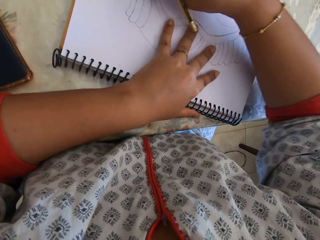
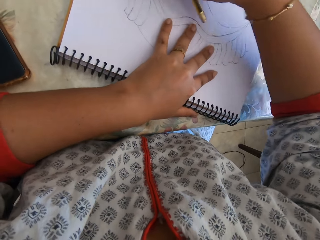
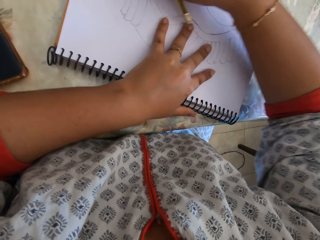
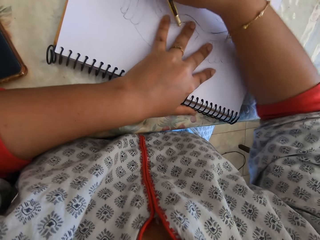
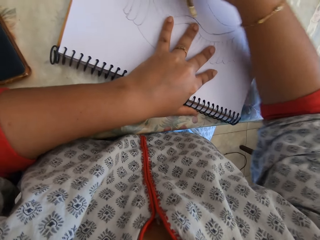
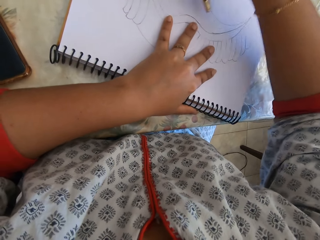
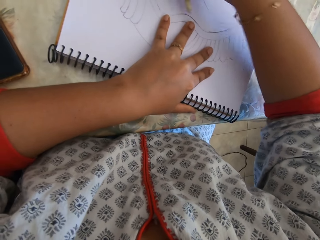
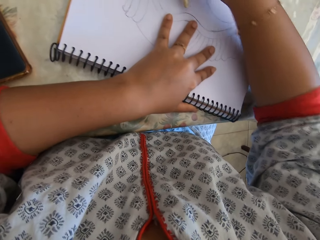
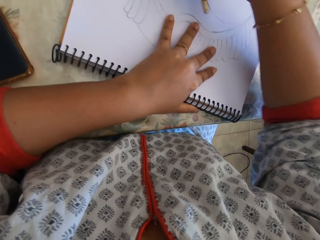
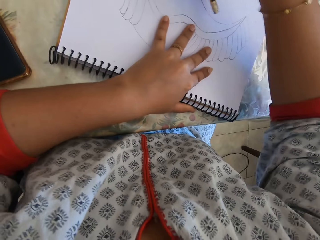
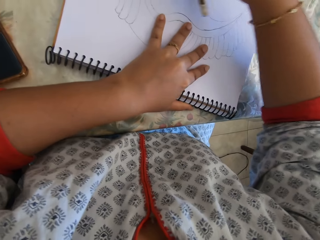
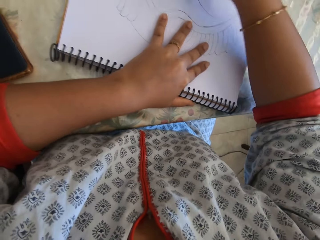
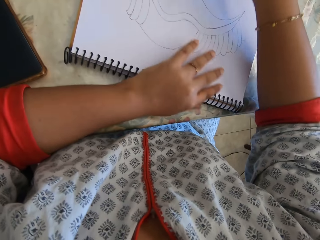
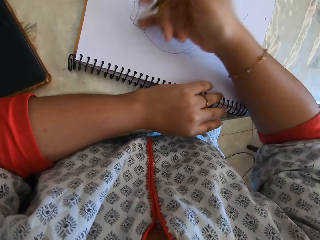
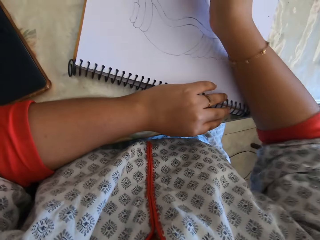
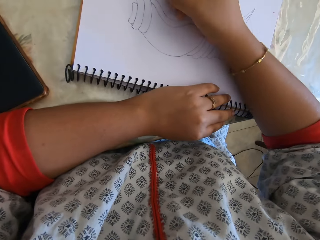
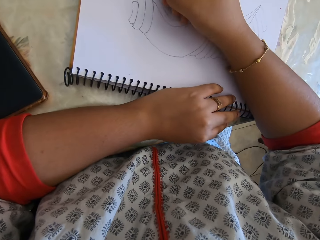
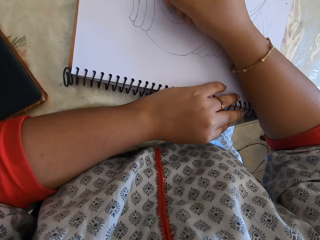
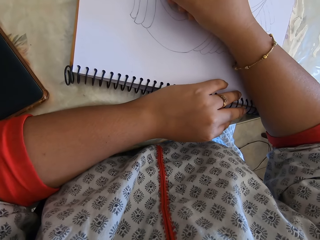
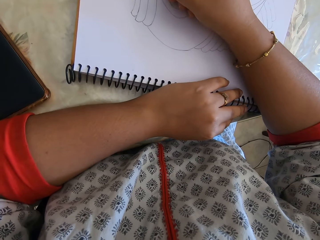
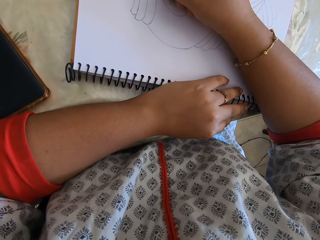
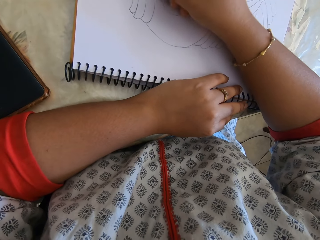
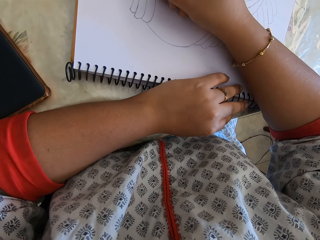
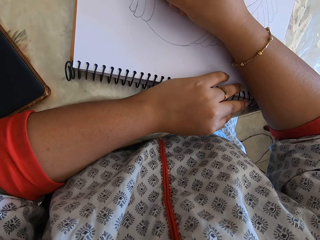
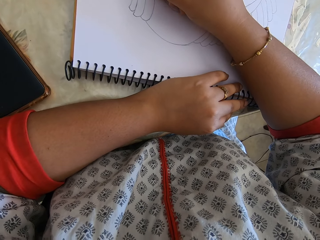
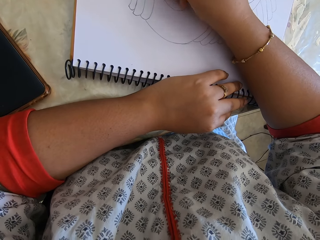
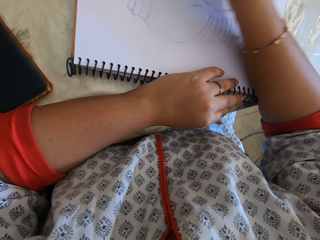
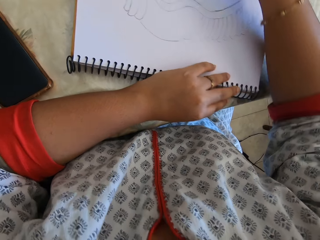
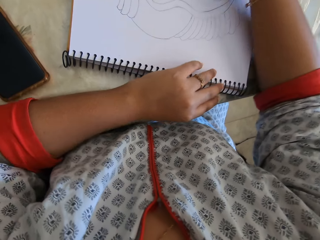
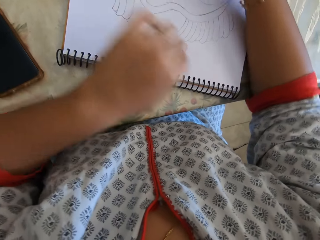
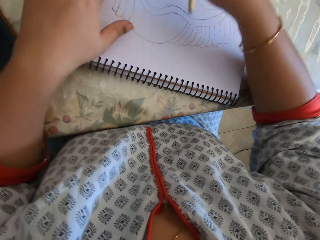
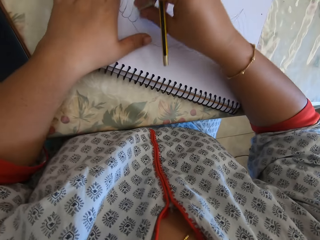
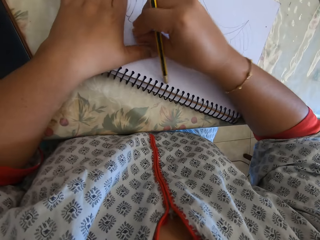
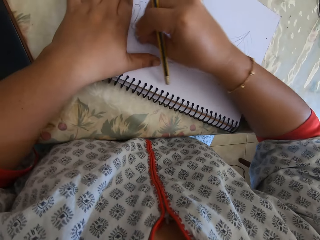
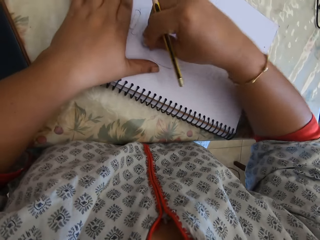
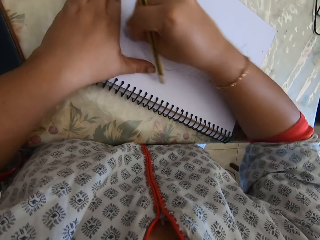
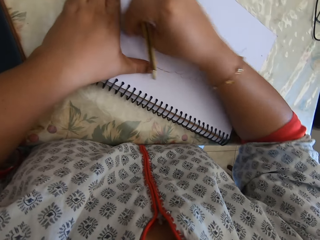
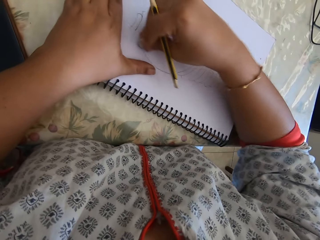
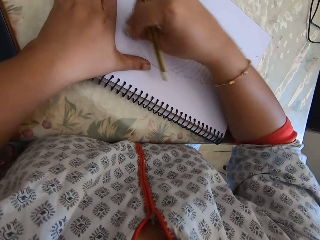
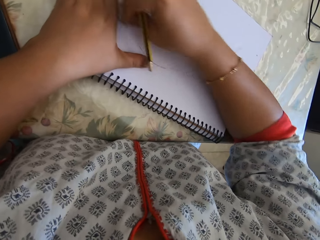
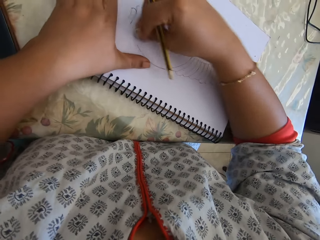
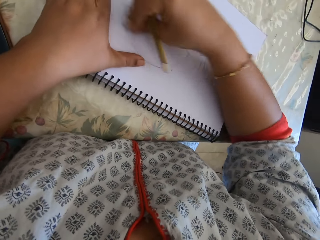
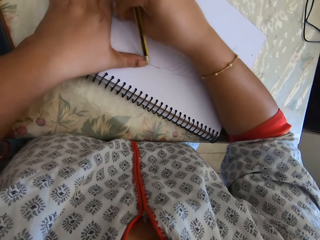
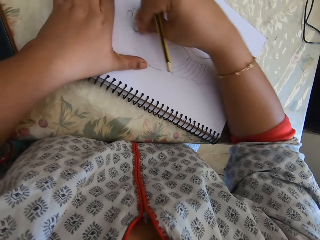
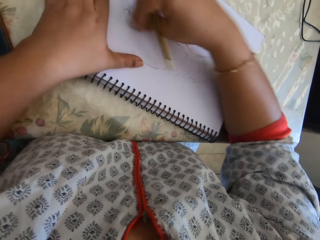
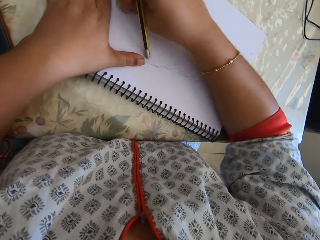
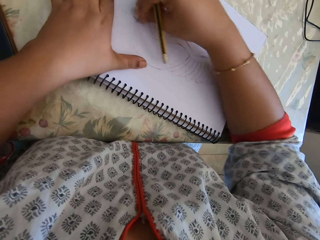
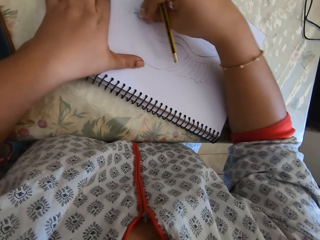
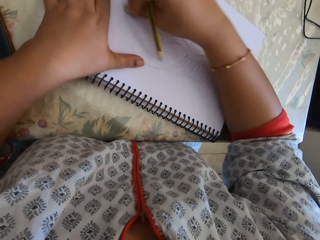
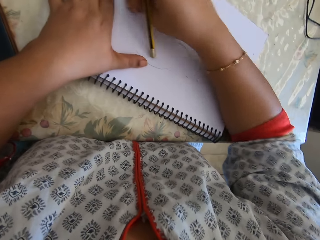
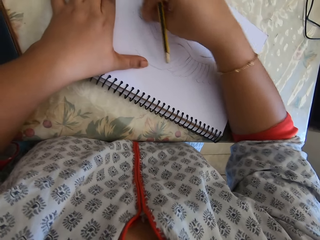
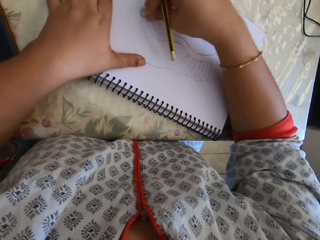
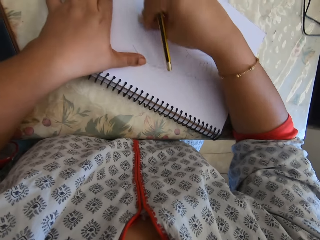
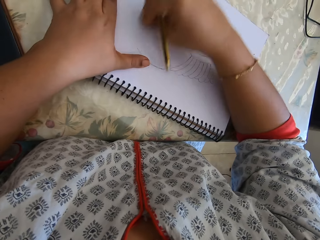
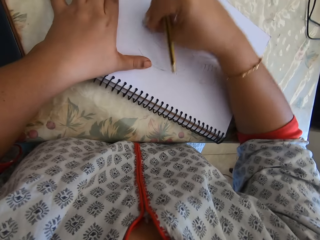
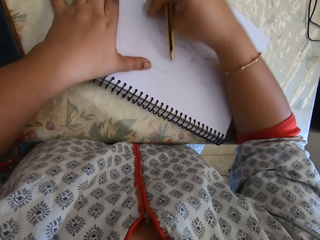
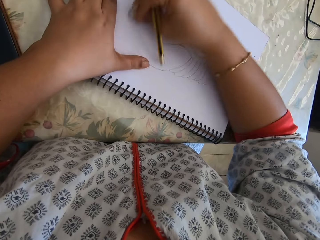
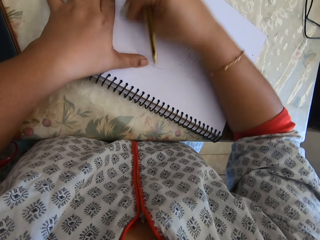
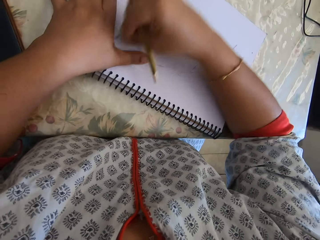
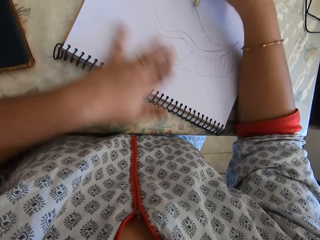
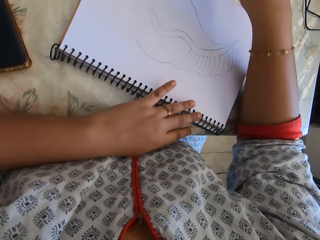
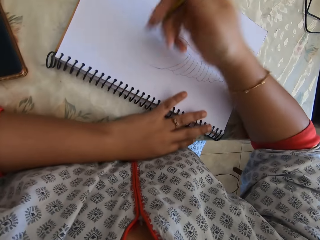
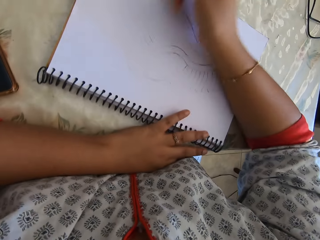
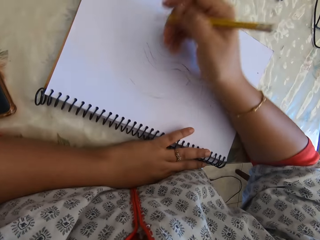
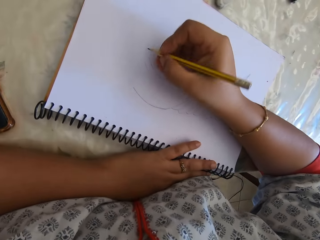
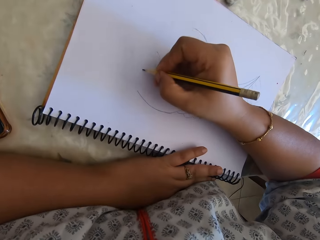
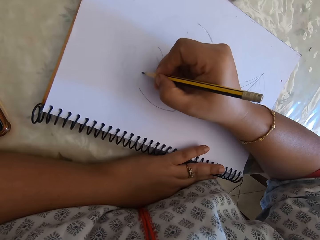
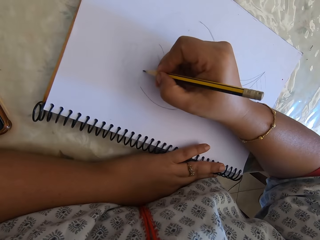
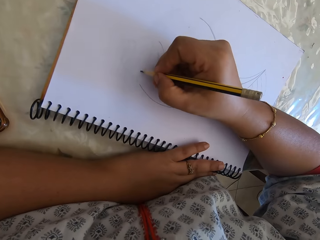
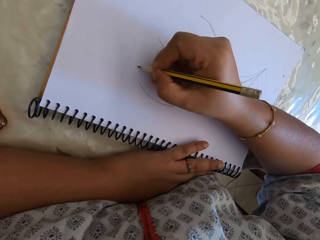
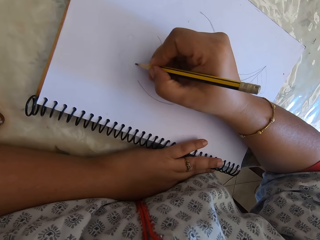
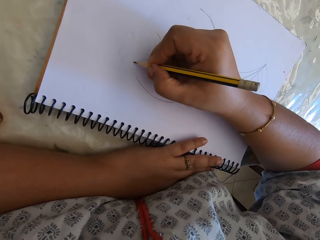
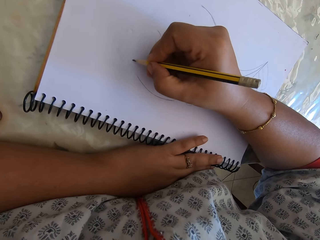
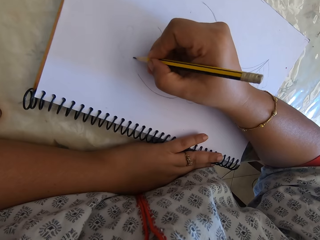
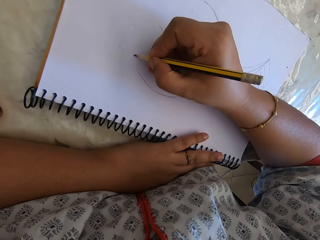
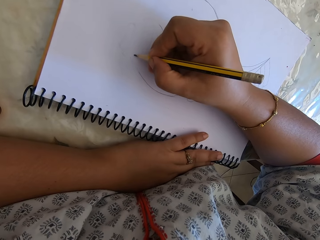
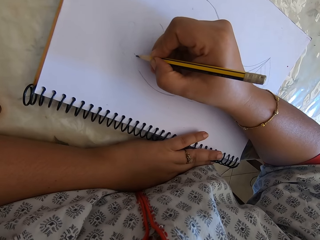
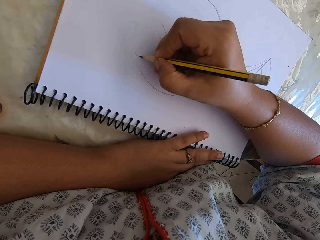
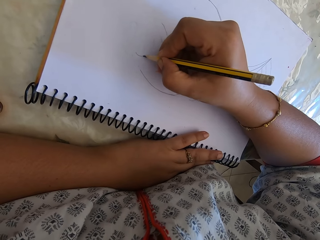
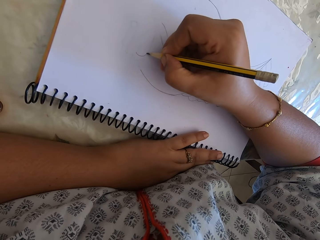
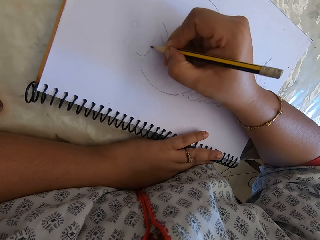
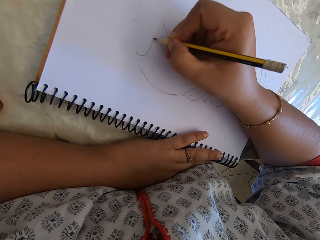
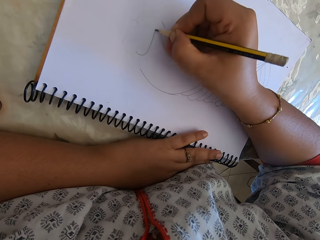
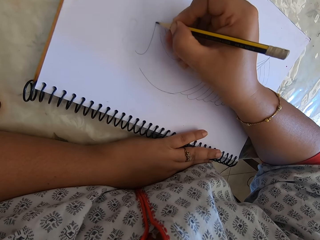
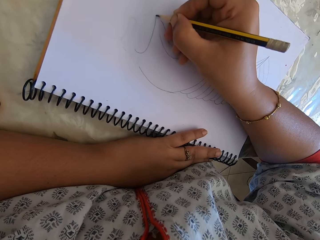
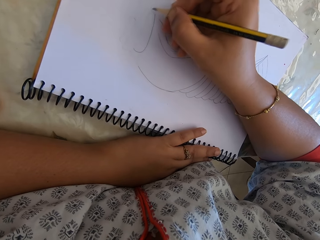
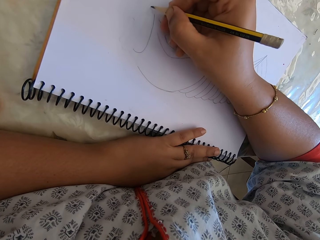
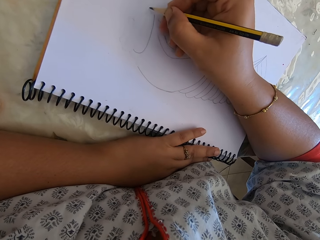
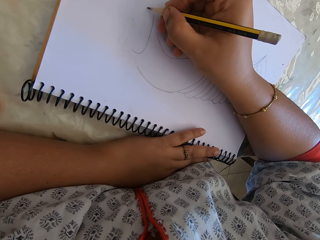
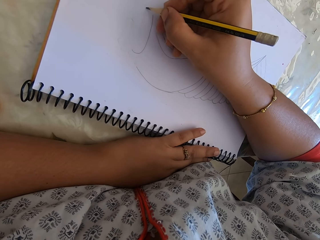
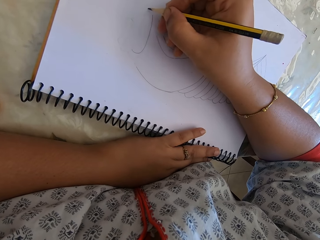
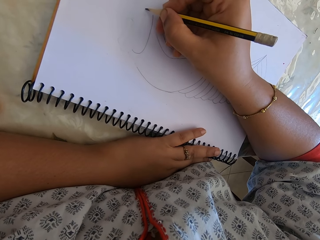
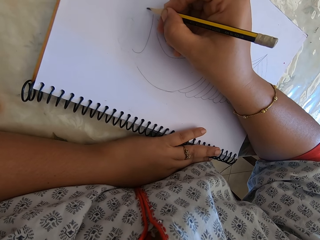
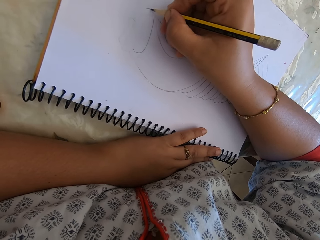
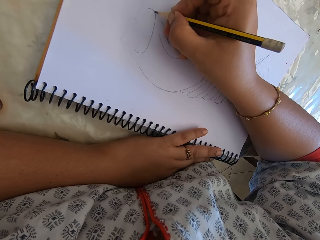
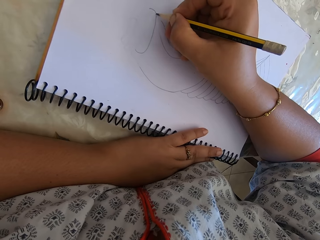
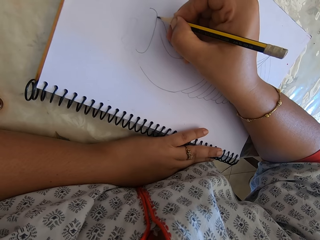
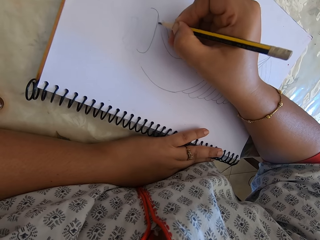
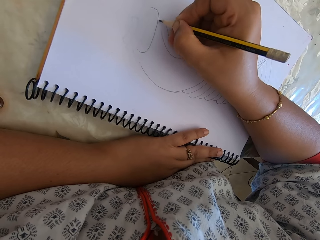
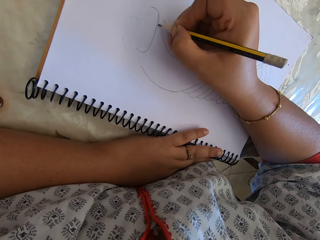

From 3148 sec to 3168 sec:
The camera wearer erases some part of the drawing. They wipe the dirt. They draw on the notebook. They erase some part of the drawing. They wipe the dirt. They draw on the notebook.

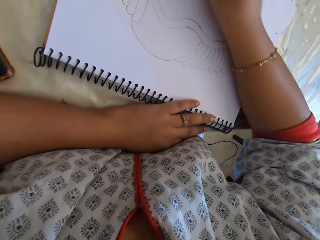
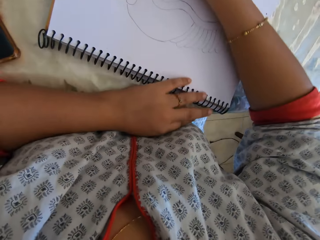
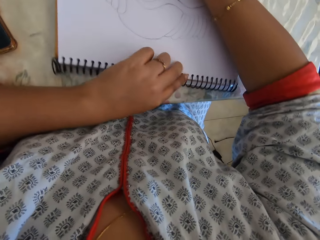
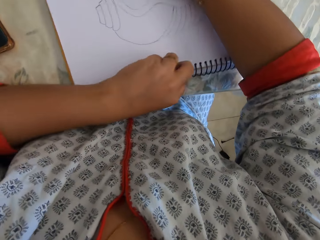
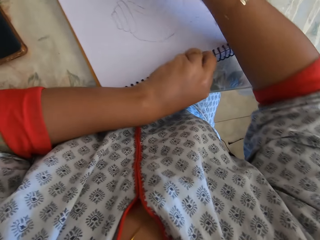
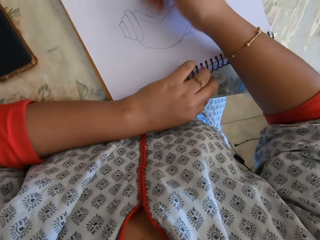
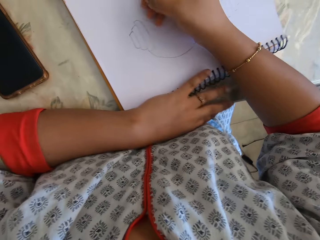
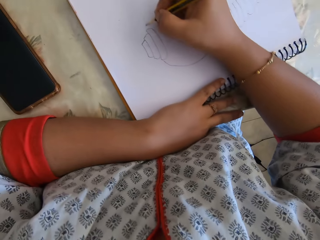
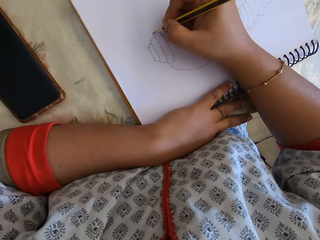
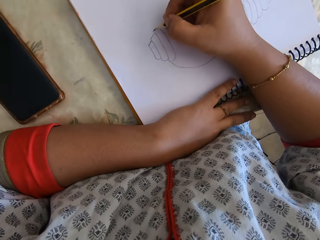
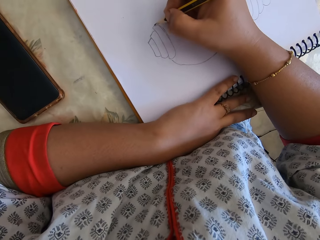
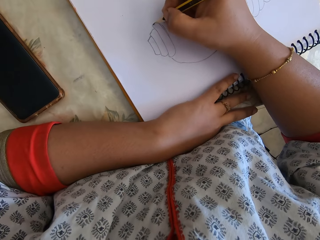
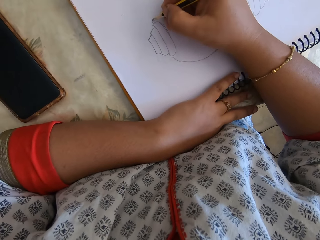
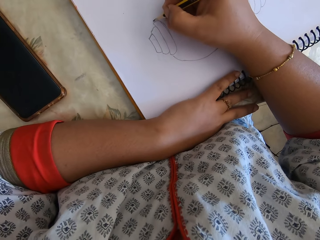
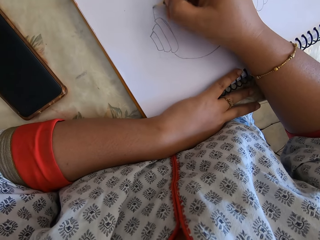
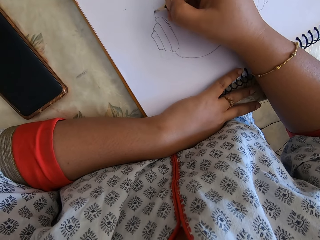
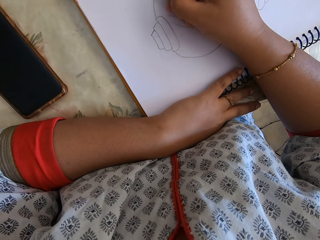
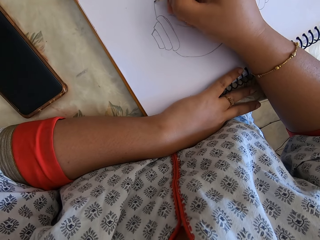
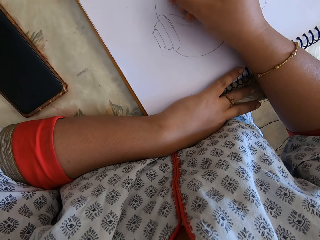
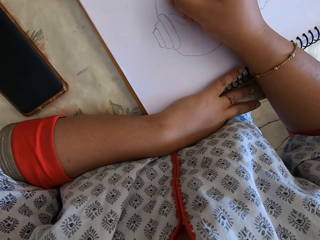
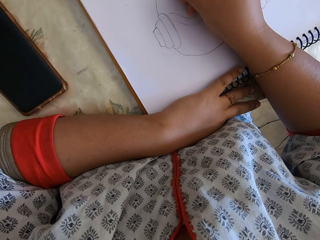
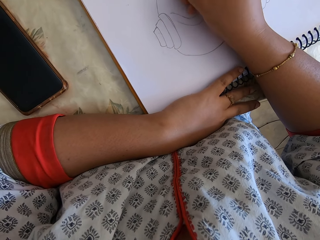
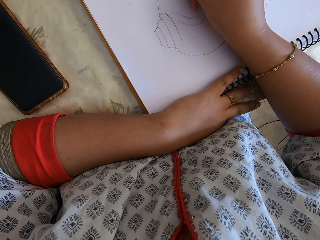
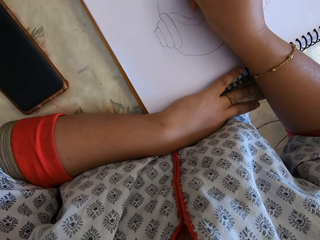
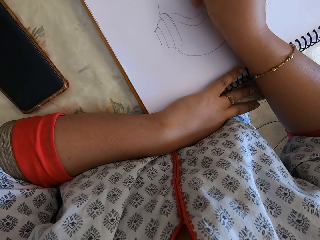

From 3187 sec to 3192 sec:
The camera wearer rotates the notebook. They draw on the notebook.
